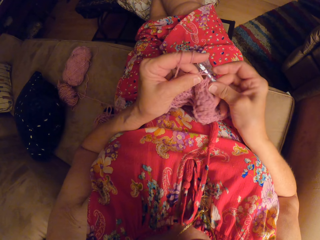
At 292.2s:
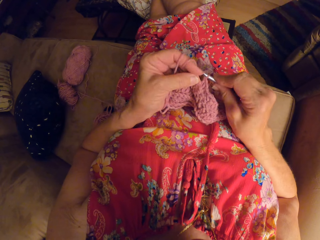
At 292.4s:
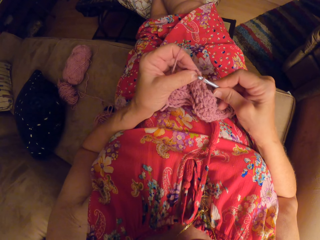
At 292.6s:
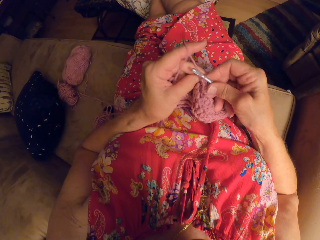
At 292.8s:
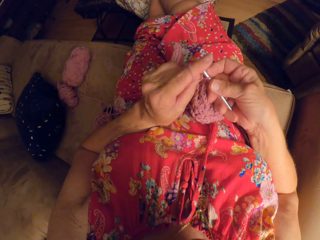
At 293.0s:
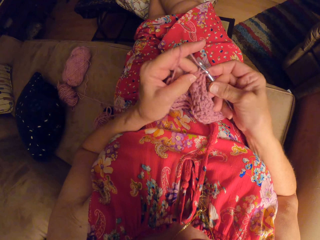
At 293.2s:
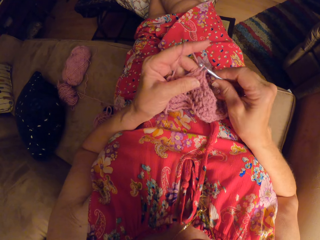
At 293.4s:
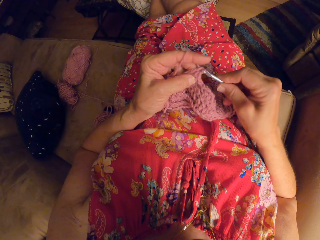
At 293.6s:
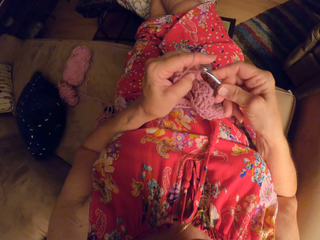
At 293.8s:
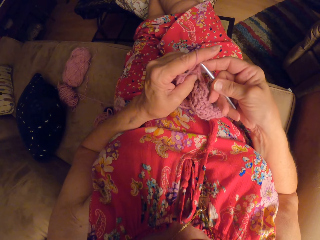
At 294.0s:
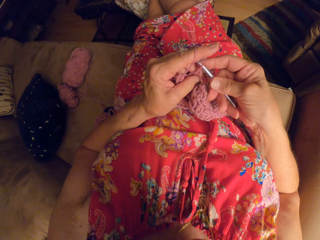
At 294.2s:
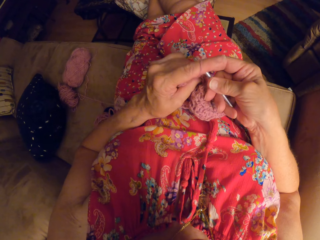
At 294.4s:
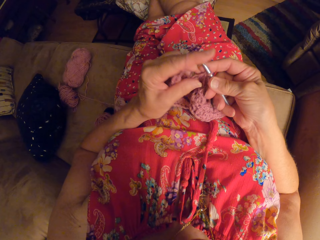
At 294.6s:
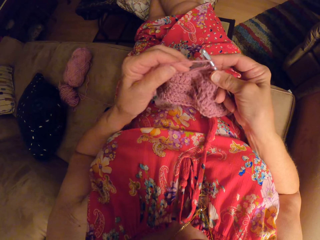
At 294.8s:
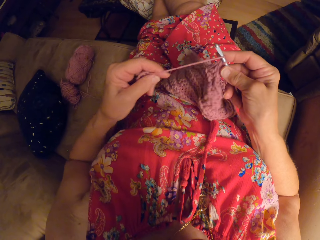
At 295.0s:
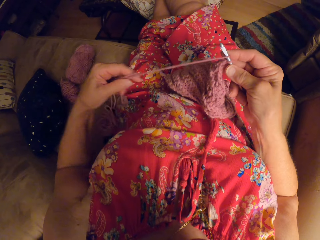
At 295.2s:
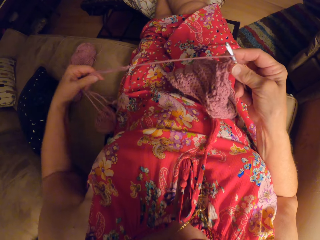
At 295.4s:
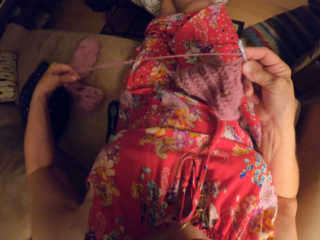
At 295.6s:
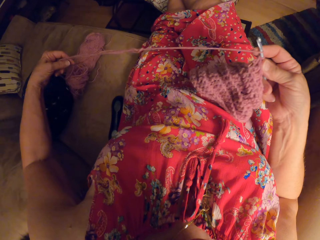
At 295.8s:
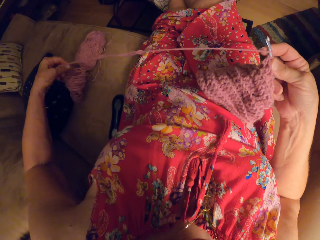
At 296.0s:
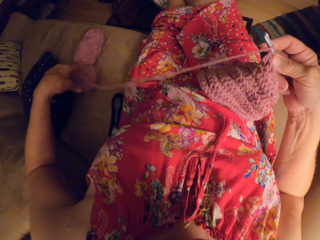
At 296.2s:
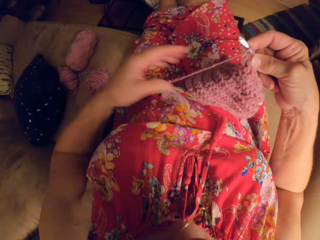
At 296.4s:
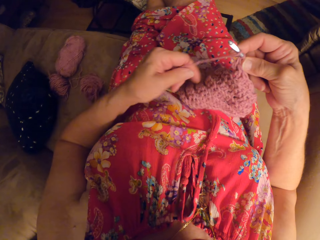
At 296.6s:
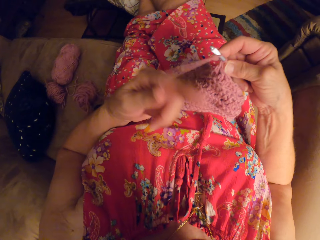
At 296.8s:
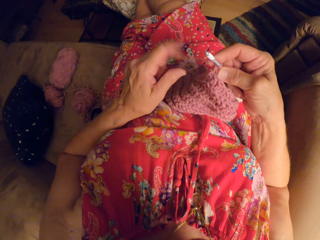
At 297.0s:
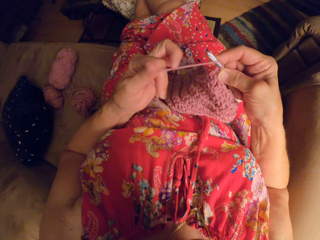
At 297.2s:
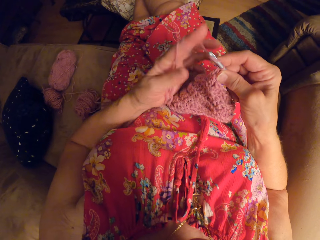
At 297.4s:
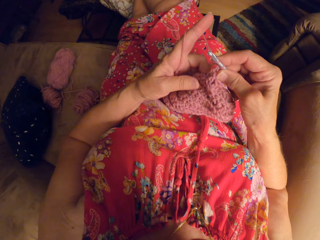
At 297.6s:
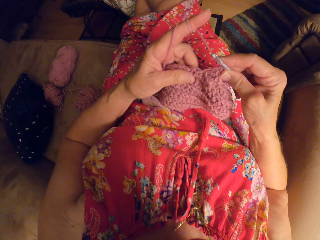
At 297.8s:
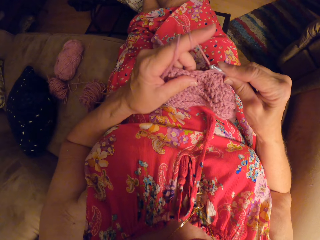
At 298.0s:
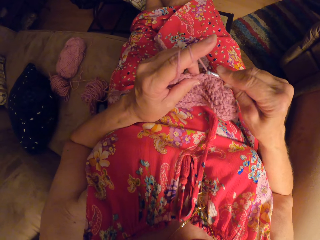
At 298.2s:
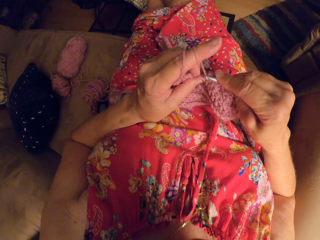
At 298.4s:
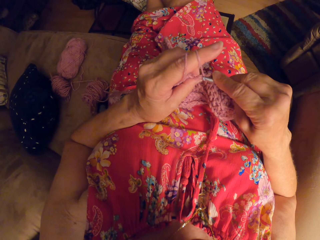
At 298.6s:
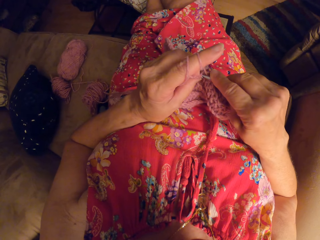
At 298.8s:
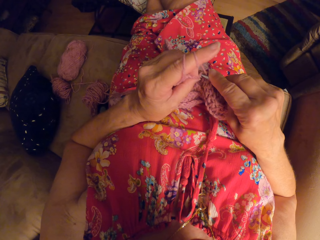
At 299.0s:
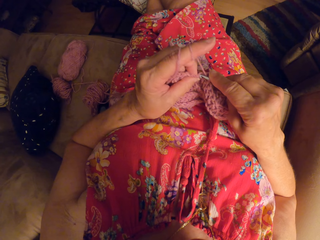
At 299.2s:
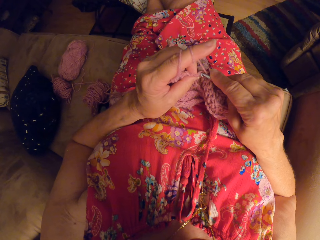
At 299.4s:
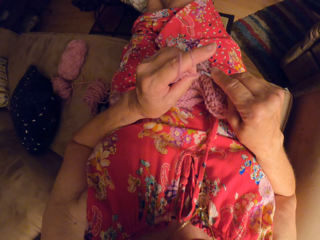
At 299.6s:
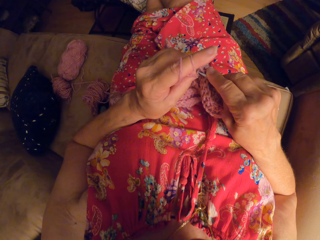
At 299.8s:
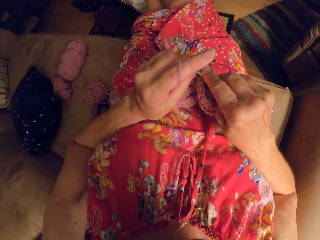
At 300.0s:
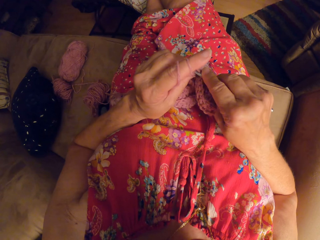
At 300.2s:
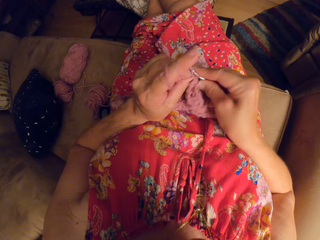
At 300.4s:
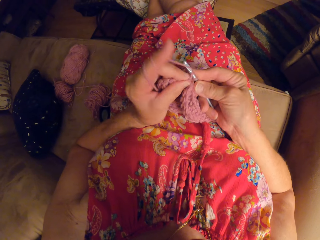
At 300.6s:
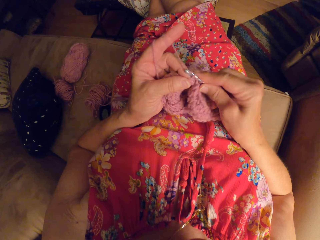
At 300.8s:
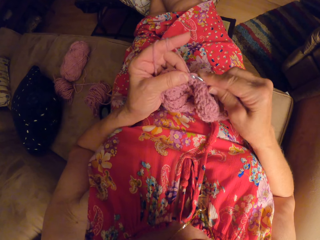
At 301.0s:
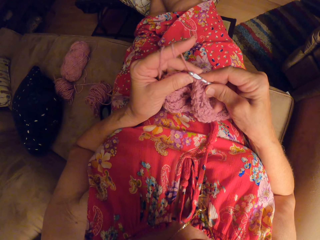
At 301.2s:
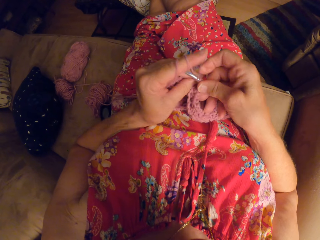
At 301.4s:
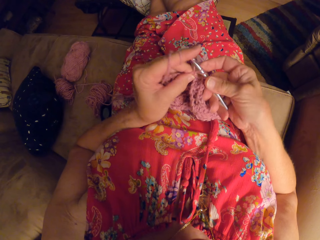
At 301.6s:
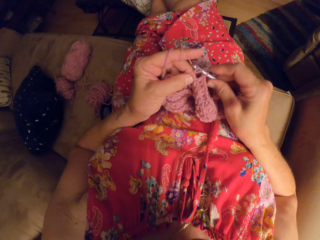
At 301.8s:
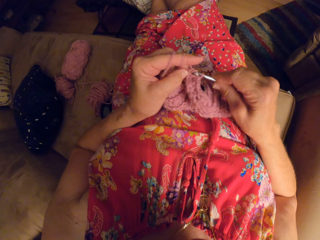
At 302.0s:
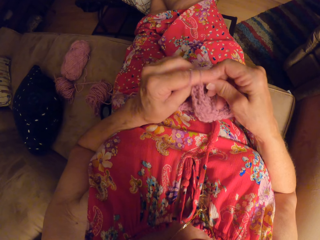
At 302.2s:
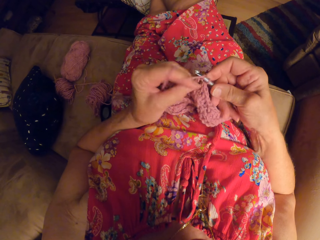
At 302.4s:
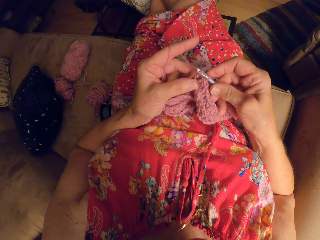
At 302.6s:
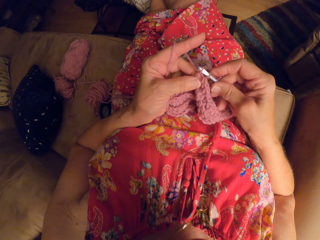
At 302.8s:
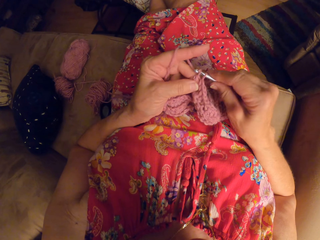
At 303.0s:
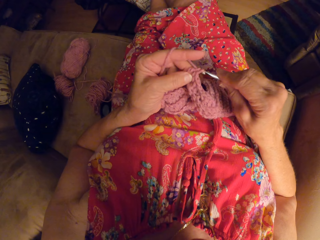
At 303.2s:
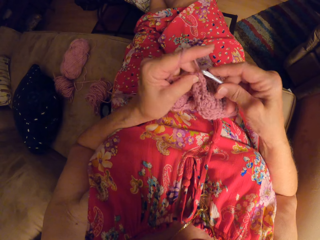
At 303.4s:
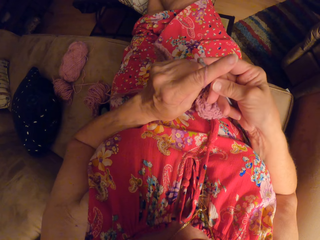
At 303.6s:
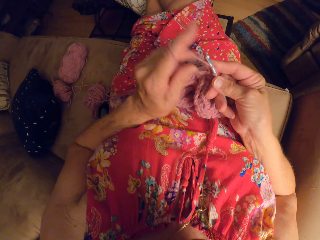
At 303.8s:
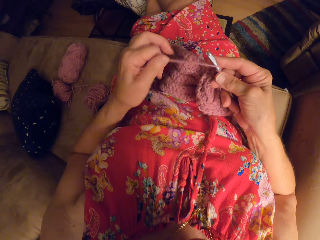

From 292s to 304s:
The camera wearer adjusts the yarn or thread with her left hand. She rolls the thread on a finger. She crochets with the yarn.

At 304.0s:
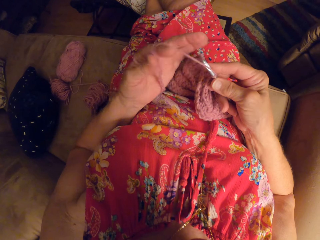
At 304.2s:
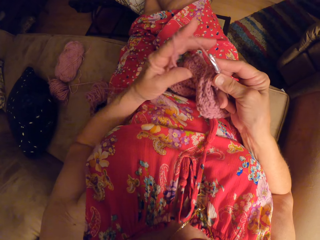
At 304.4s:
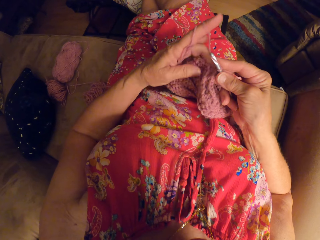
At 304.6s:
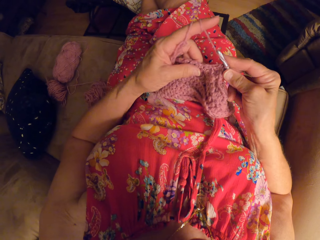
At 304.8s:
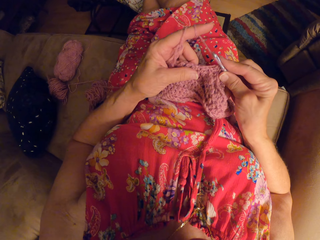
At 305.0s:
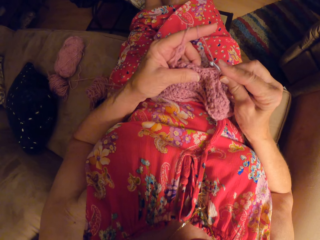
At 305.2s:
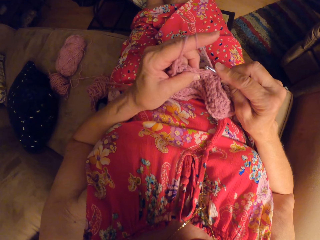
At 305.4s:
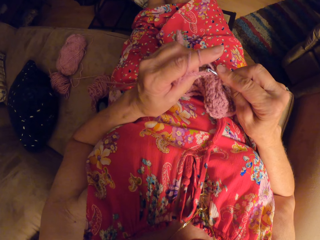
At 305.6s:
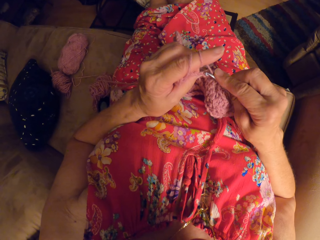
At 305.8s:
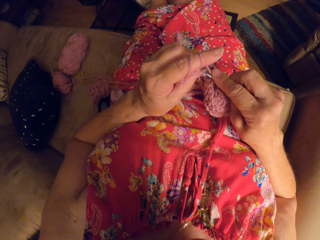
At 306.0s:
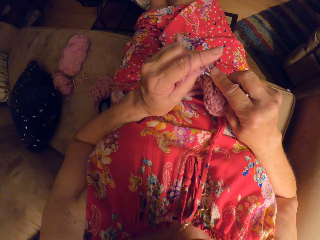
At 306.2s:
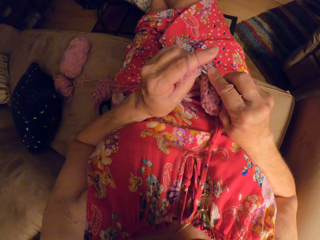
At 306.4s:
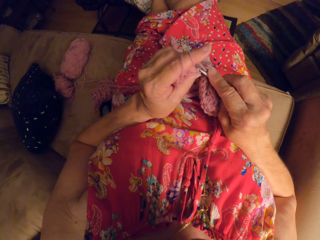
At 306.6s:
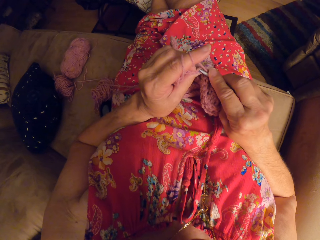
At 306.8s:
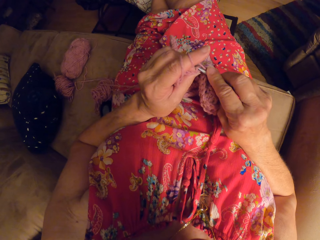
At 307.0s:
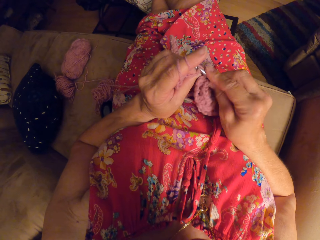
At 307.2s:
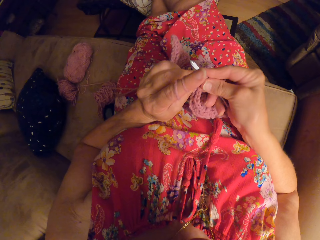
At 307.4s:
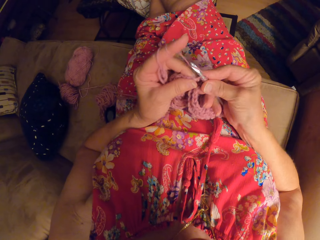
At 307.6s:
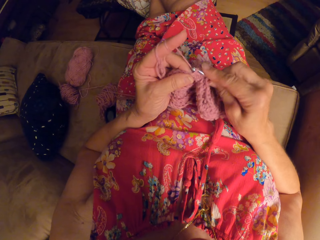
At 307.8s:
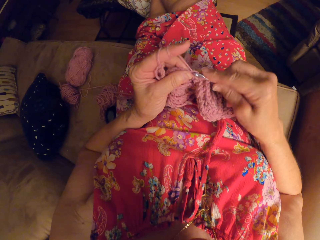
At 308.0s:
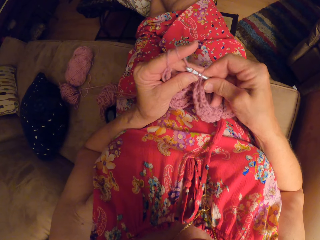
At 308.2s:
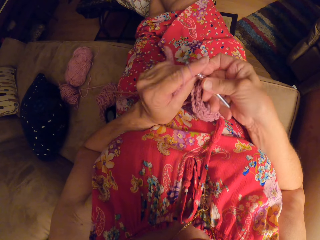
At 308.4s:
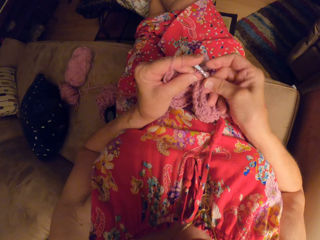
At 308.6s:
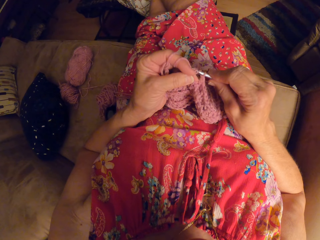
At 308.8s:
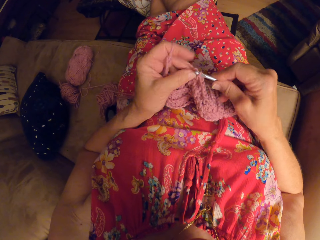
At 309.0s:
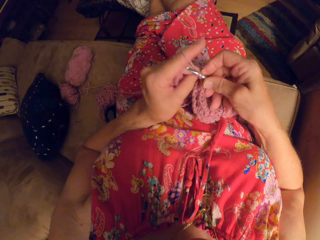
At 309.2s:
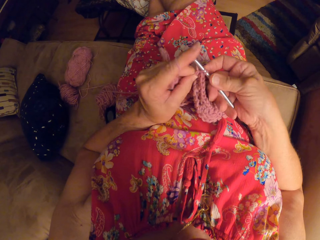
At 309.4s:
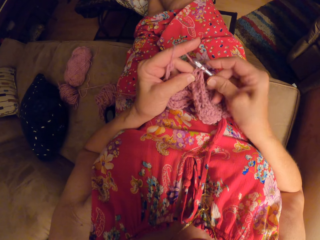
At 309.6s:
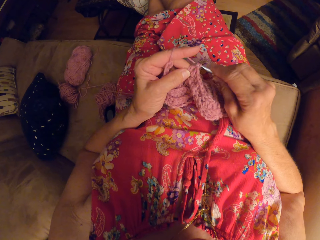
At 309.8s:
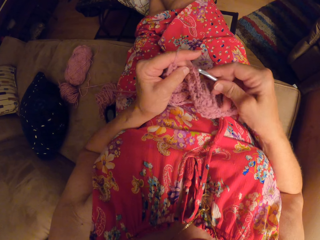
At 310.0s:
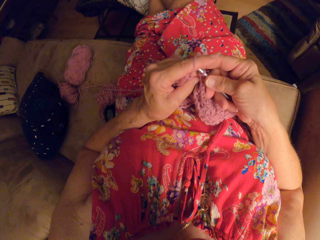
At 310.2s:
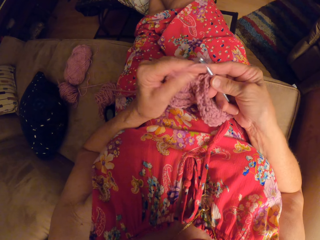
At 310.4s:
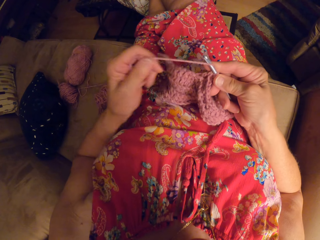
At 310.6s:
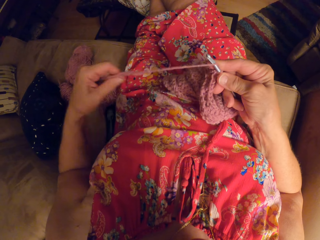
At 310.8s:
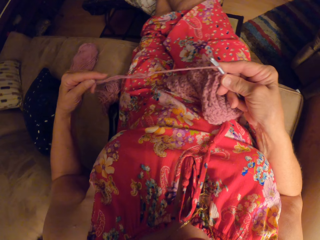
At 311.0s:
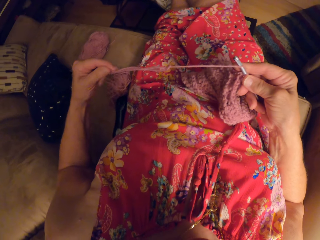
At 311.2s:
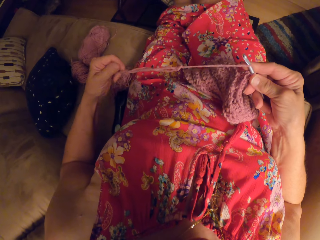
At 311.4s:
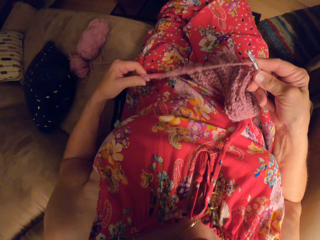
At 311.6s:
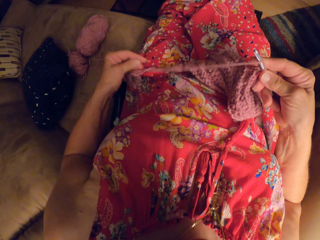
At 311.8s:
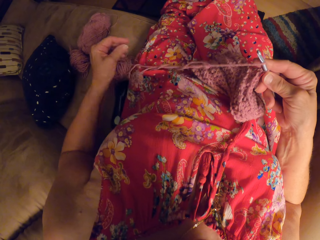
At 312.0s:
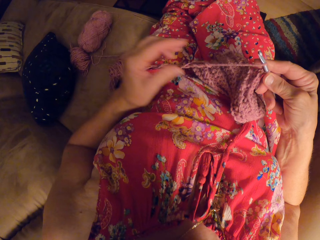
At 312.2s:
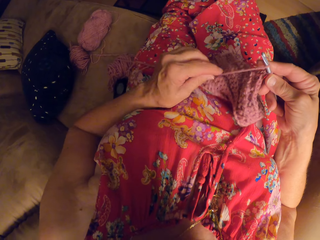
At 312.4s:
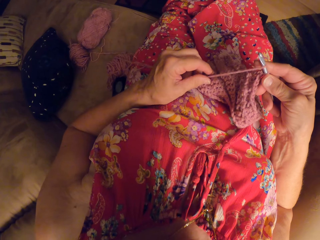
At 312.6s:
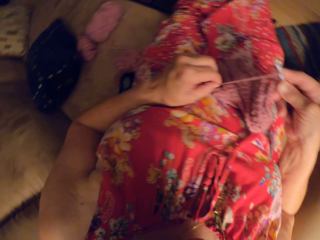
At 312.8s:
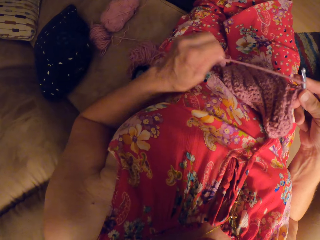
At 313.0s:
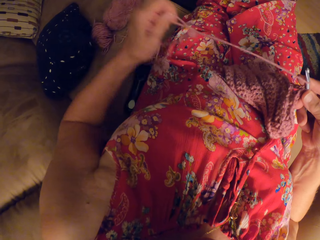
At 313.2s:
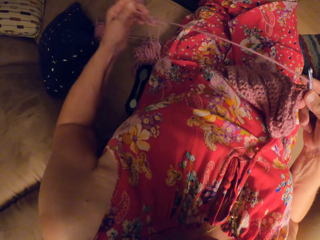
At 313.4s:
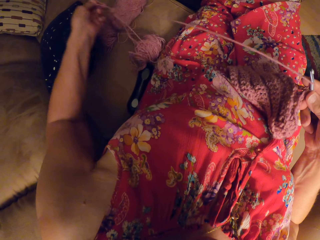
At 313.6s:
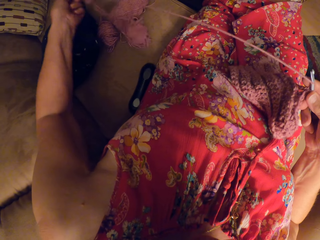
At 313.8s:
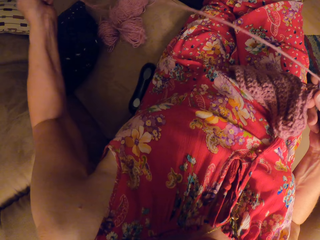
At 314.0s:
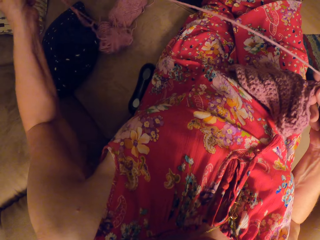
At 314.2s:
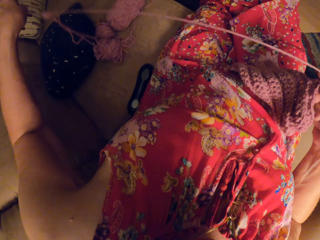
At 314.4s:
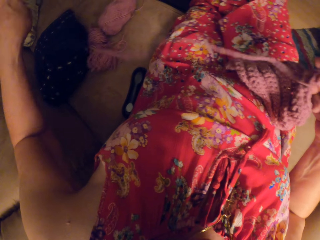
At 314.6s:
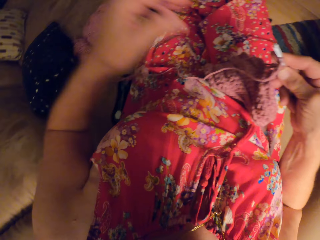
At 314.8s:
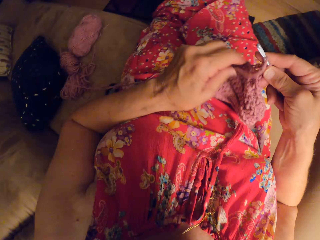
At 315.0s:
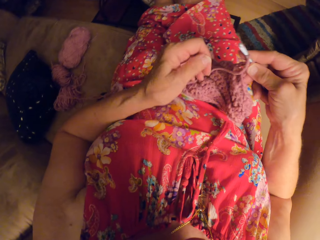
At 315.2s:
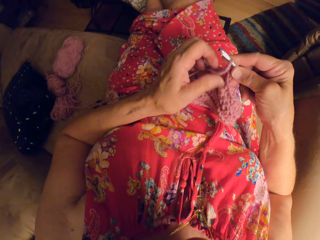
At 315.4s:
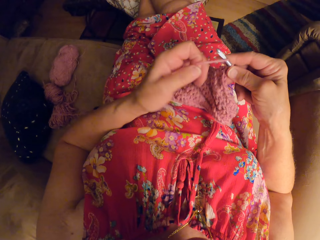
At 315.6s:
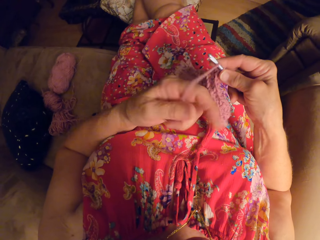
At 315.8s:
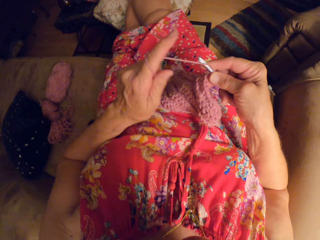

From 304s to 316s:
The camera wearer rolls a thread on a finger. She knits a fabric. She adjusts the thread or yarn with her left hand.
